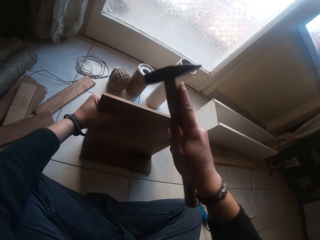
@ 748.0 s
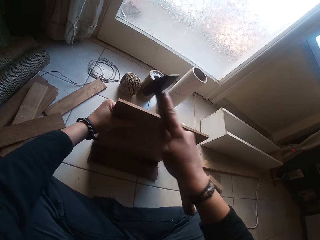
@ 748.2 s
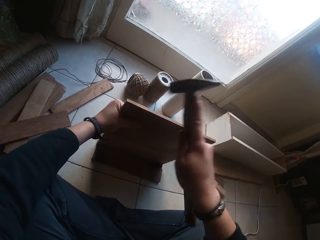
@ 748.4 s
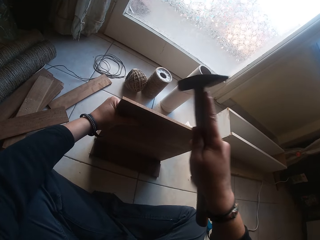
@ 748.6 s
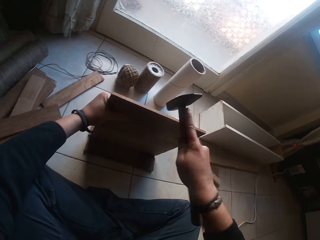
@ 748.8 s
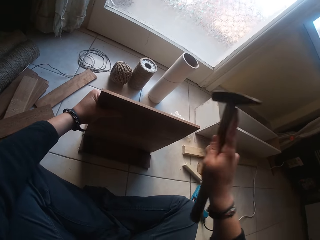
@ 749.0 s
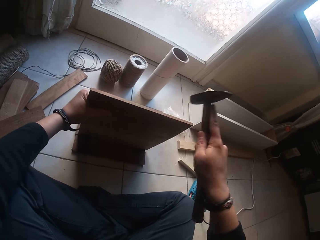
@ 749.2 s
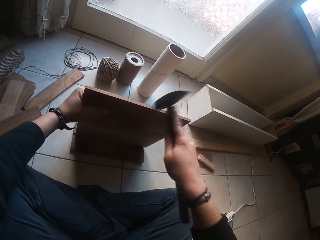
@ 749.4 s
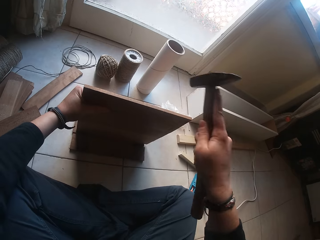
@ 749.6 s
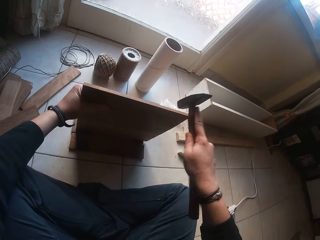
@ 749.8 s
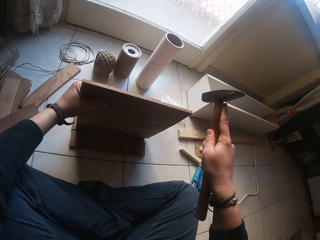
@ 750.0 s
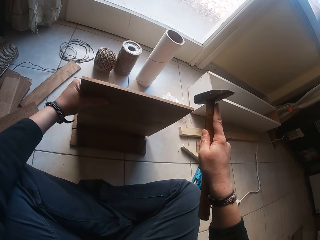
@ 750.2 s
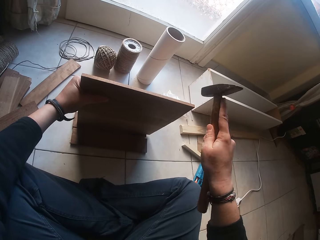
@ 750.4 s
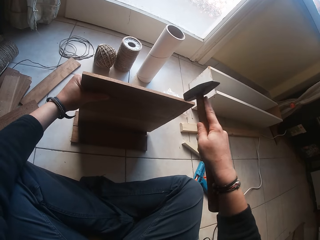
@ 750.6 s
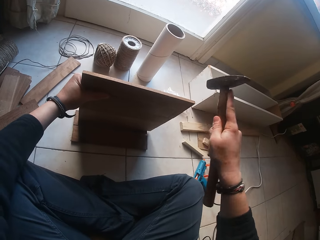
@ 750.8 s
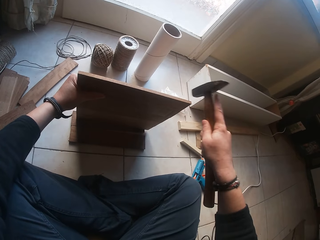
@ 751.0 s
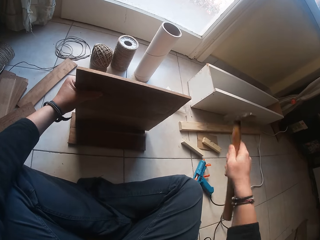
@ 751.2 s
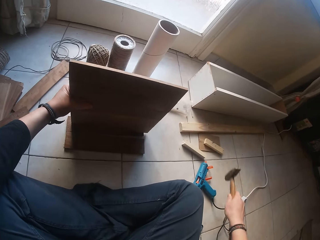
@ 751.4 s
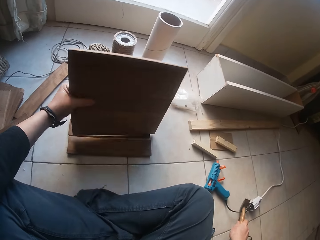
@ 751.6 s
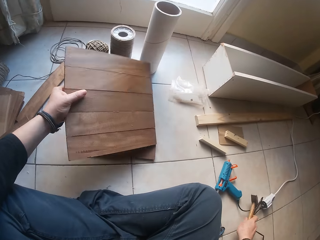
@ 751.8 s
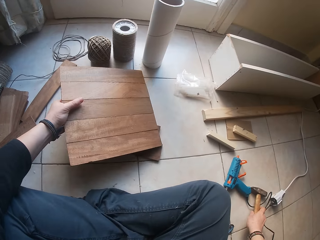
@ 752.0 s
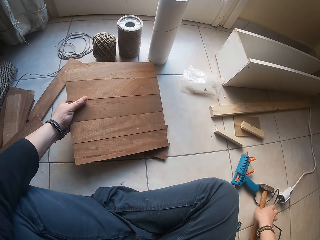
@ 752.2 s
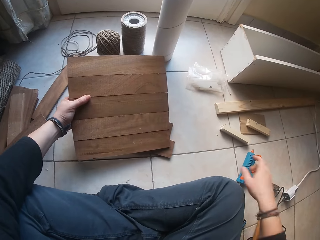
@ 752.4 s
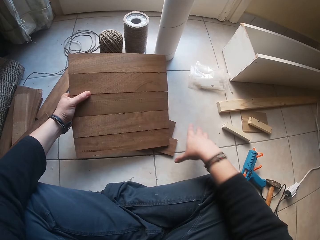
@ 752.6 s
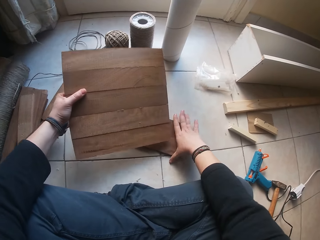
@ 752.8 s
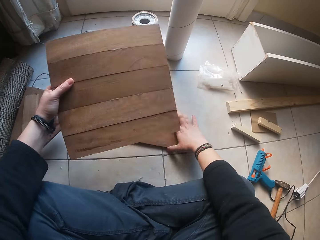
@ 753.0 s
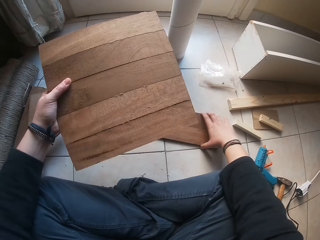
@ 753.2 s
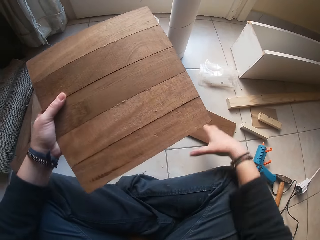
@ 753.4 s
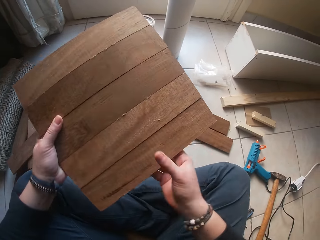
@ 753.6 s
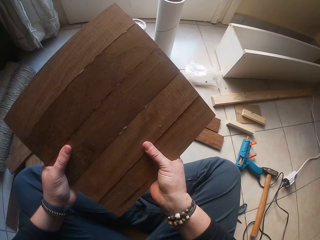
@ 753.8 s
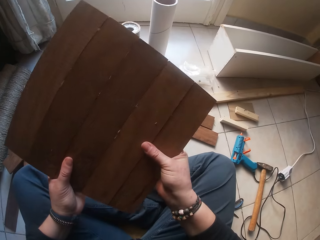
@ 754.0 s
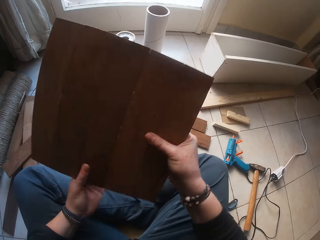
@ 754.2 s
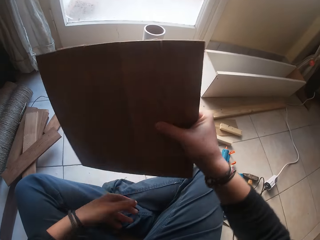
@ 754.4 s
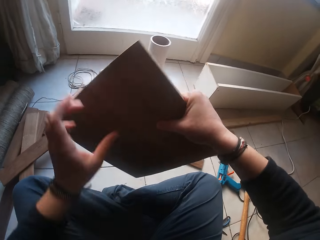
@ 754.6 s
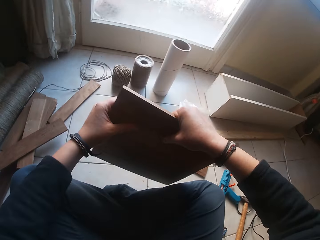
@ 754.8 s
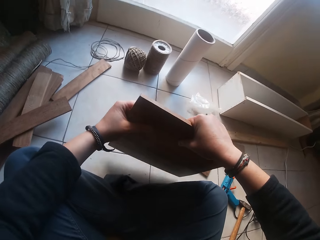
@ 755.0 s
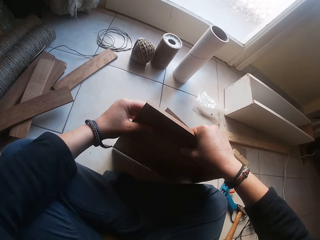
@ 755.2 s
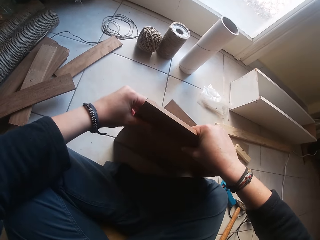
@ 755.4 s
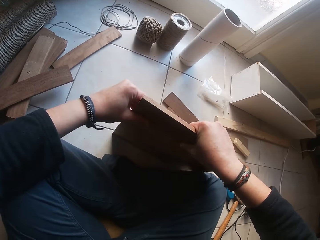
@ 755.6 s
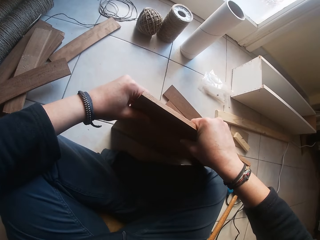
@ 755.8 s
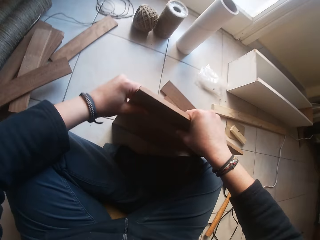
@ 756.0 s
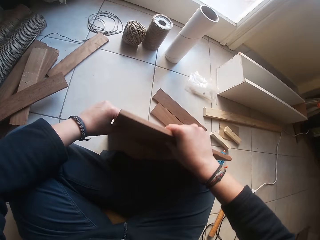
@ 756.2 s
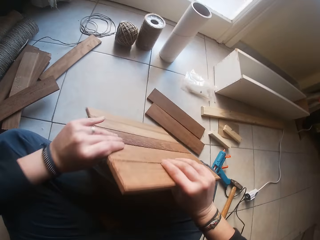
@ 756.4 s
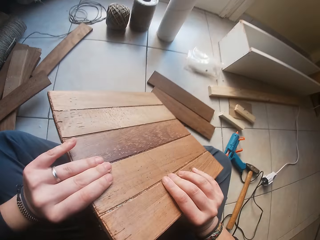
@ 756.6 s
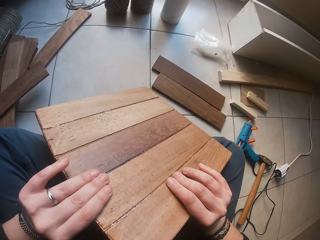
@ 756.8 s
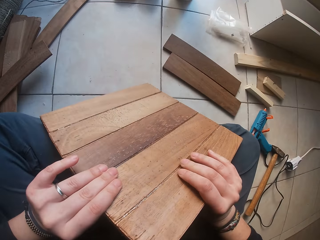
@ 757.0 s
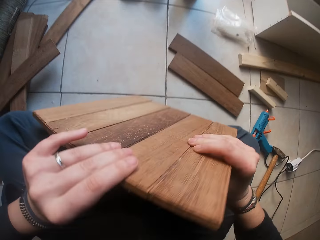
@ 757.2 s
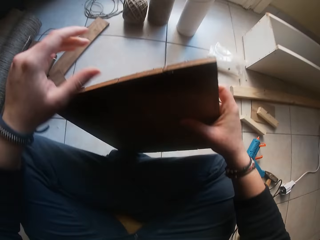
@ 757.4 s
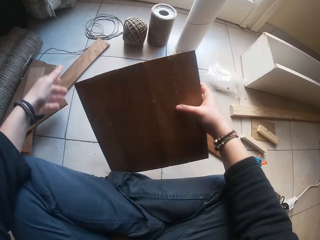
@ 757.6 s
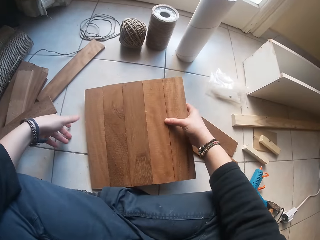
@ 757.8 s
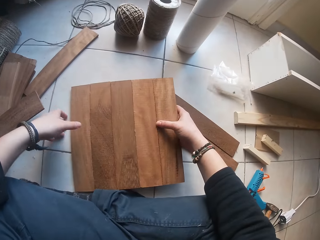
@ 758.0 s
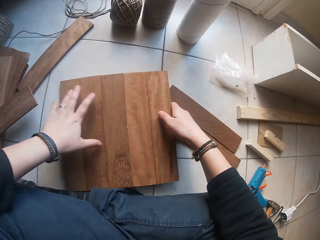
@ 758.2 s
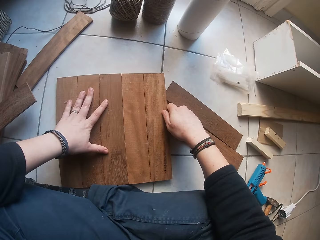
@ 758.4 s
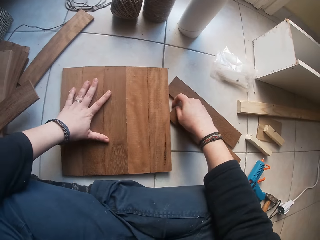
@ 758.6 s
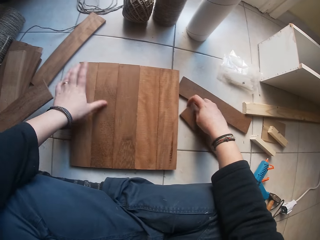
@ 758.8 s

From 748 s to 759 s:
The camera wearer hits the edges of the wood in his left hand with the hammer in his right hand. He drops the hammer on the floor with his right hand. He moves the plank on the floor, takes the hammer and lifts the plank. He places the wood on the floor with both hands. He turns the plank down.

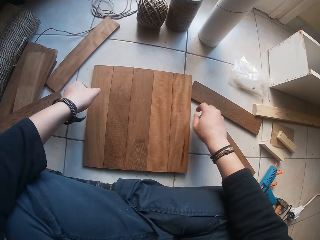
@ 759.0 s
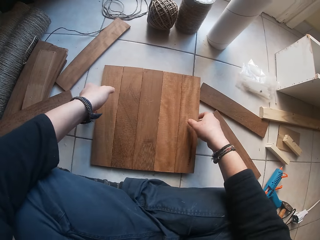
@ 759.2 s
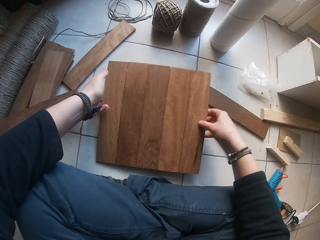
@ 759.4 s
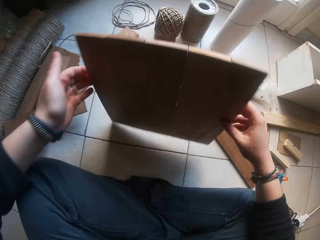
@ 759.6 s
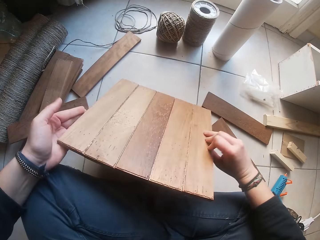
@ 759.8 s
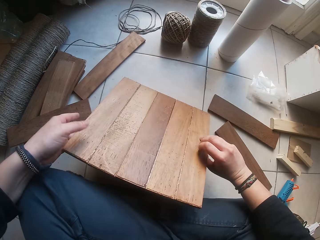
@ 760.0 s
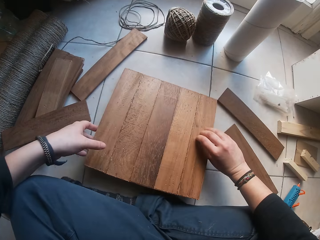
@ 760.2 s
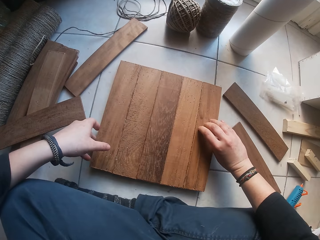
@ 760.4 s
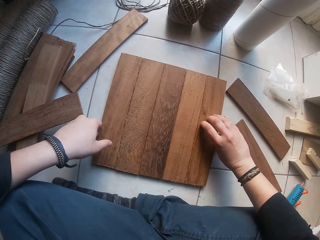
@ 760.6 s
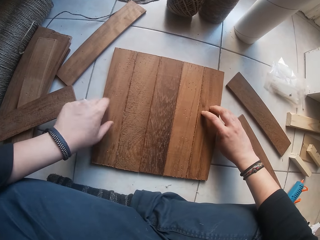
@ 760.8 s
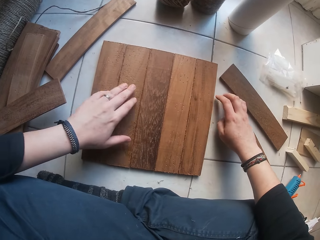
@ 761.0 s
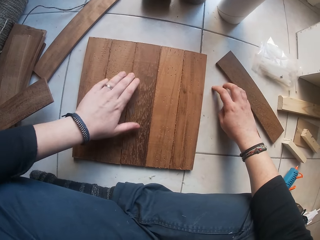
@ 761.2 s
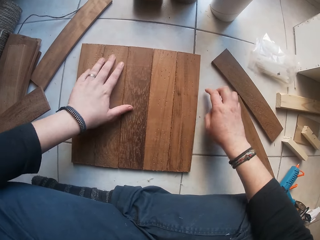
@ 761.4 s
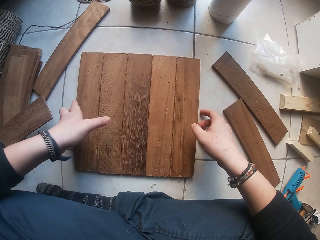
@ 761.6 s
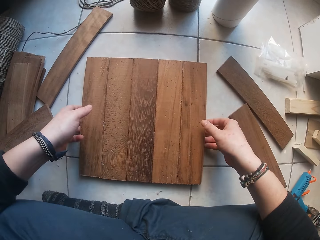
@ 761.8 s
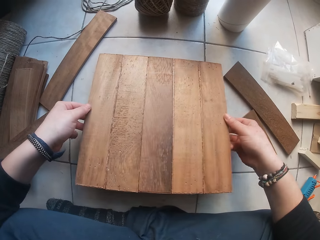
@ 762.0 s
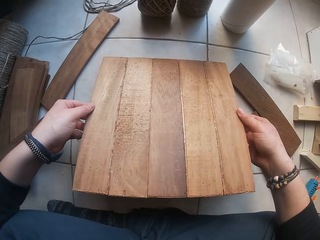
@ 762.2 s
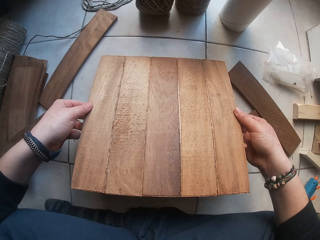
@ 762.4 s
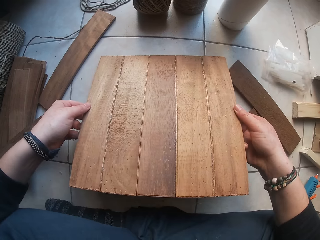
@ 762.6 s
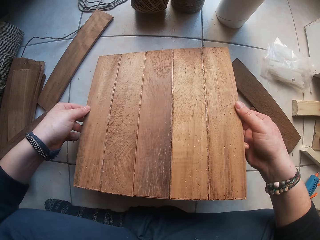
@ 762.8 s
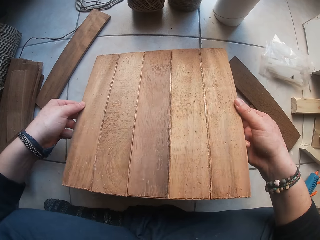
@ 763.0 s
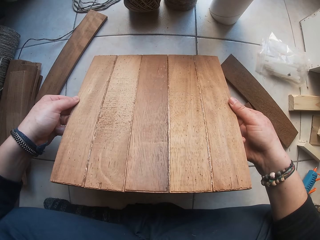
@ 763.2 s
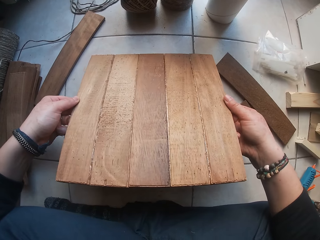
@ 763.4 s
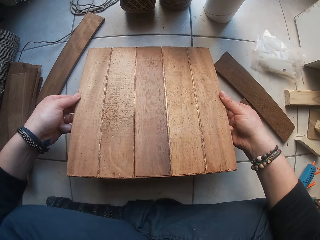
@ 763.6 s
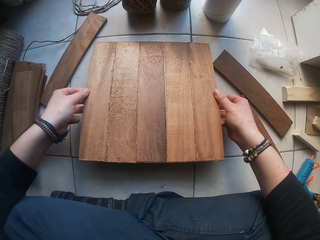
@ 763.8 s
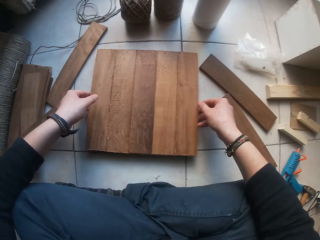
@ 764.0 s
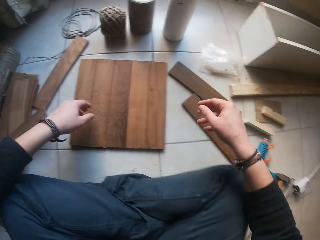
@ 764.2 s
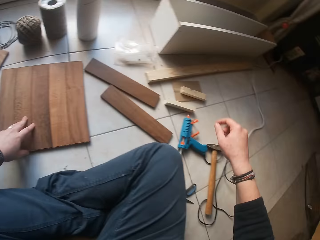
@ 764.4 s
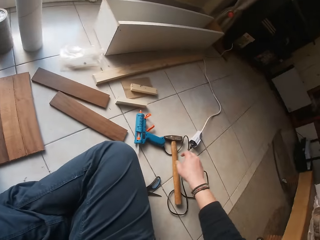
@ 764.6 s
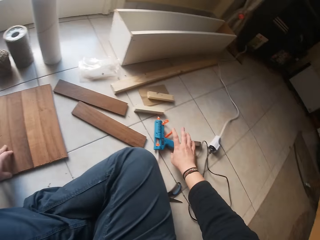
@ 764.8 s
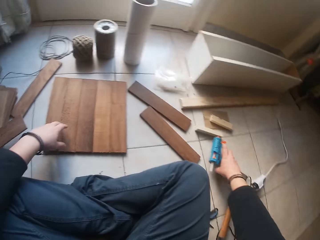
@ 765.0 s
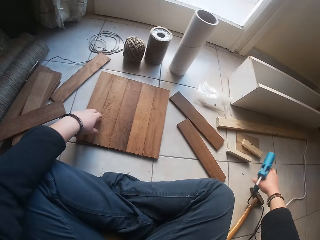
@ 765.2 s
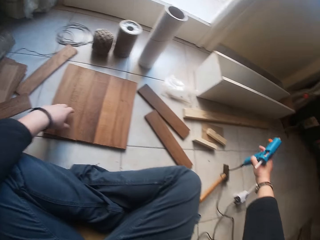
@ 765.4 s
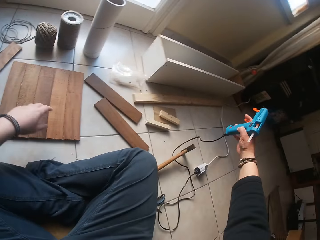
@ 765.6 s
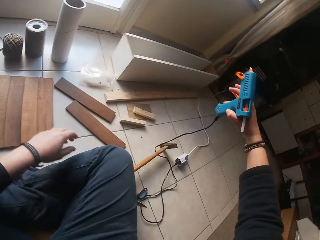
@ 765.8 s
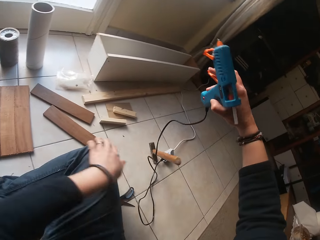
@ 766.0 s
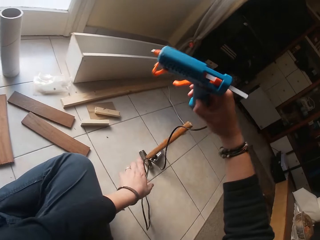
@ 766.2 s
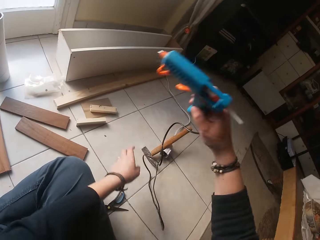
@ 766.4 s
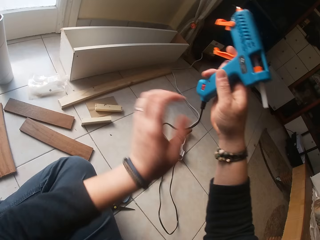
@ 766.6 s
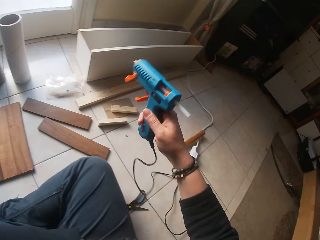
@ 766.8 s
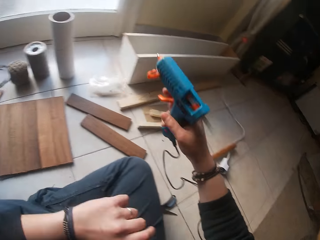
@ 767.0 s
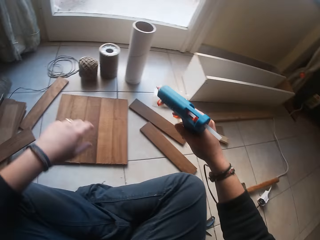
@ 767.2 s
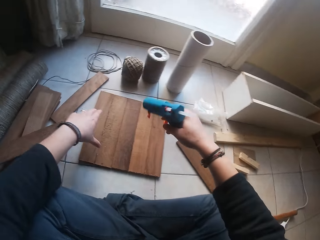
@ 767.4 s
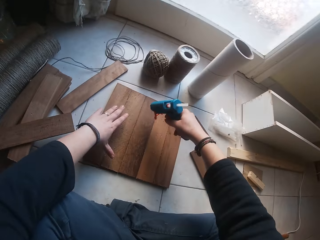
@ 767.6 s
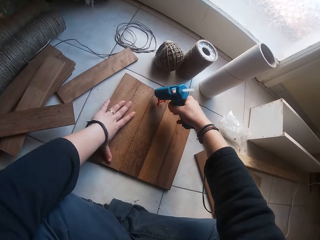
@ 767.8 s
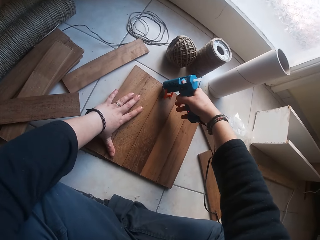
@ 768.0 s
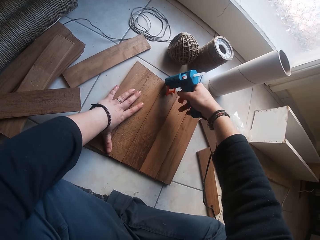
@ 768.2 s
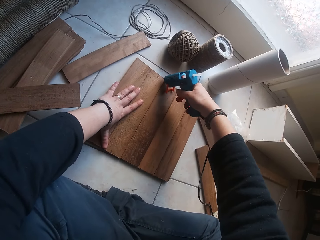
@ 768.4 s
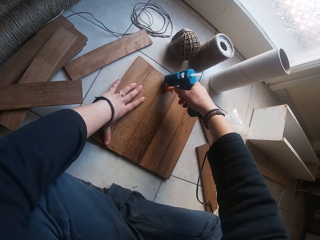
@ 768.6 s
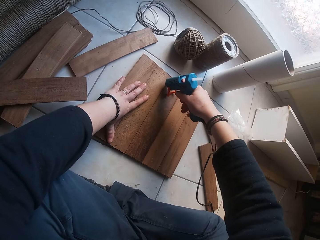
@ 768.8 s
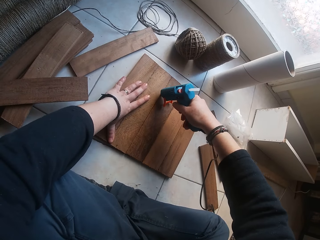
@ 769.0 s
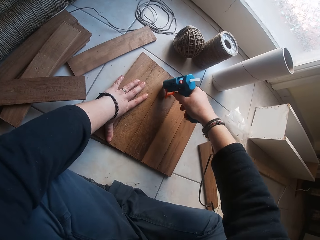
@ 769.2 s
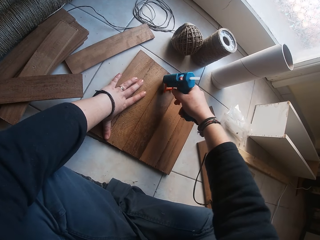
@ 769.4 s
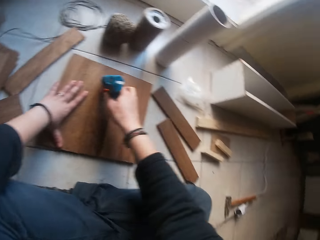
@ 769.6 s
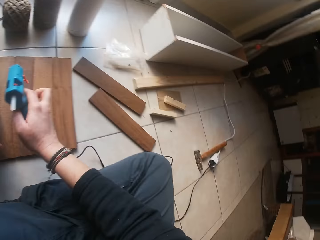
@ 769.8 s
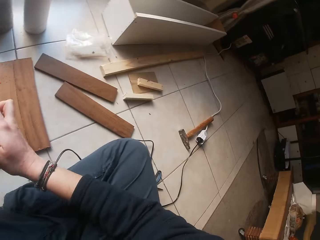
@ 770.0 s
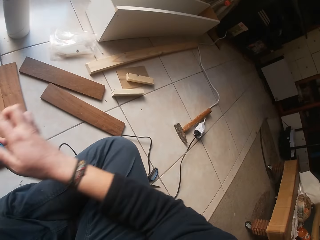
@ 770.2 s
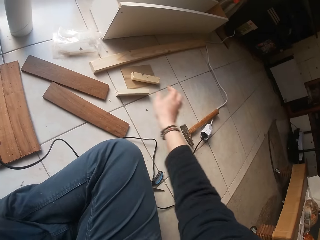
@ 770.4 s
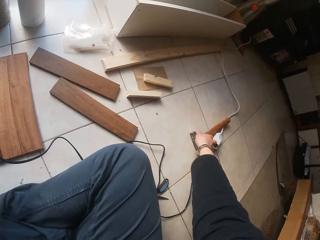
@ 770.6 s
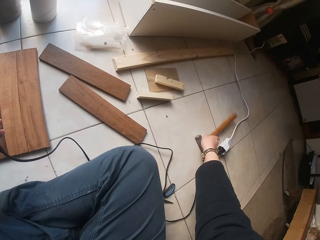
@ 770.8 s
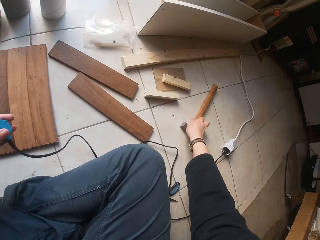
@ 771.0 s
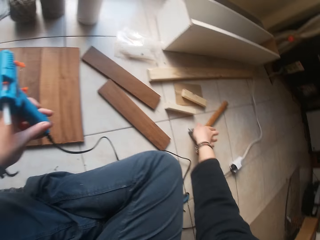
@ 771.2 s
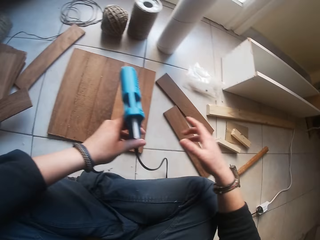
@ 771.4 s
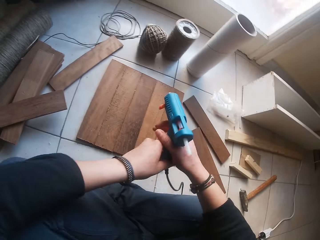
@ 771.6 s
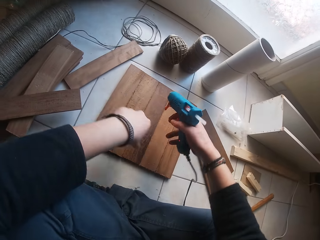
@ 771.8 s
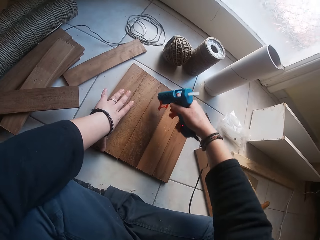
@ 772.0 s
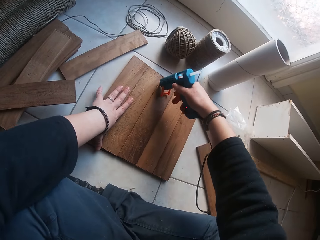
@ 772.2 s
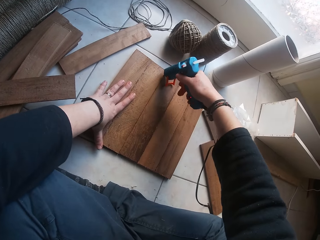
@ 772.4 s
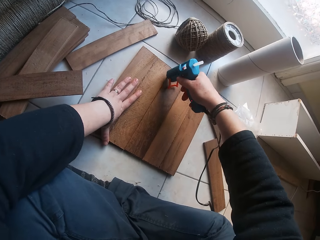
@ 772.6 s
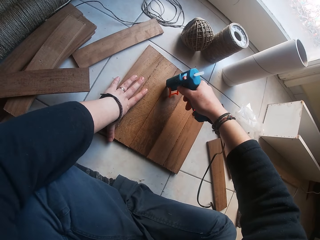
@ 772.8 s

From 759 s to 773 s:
The camera wearer puts the plank down. He turns the wood with both hands. He takes the plank. He drops the wood on the floor with both hands. He moves the plank, picks up the plank and puts the plank down. He picks up the wood gum gun from the floor with his right hand. He applies the wood gum gun in his right hand to the wood on the floor. He holds down the wood on the floor with his left hand. He passes the wood gum gun from his right hand to his left hand. He moves the hammer on the floor with his right hand. He passes the wood gum from his left hand to his right hand. He holds down the wood on the floor with his left hand.
